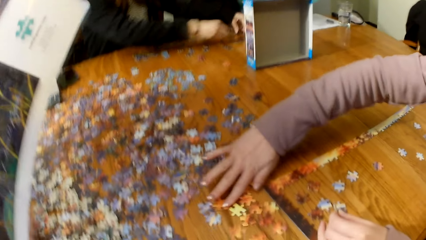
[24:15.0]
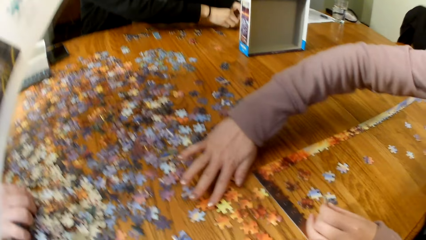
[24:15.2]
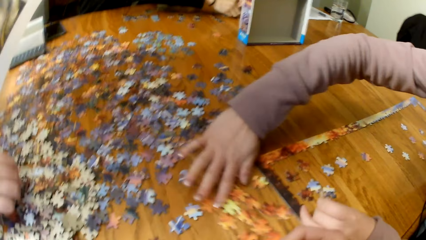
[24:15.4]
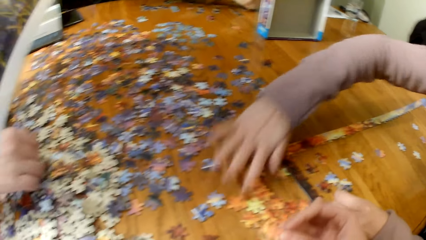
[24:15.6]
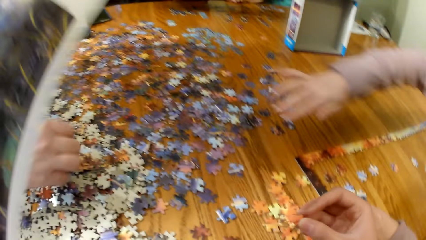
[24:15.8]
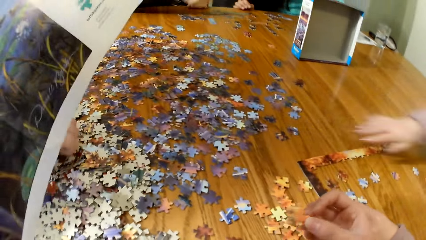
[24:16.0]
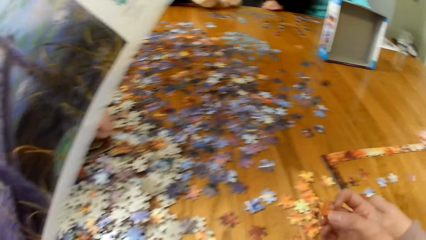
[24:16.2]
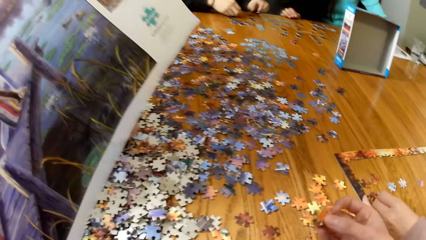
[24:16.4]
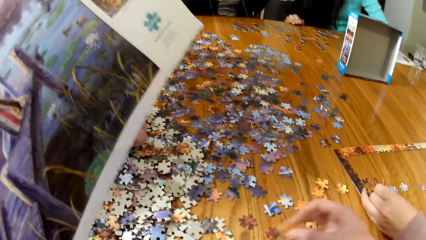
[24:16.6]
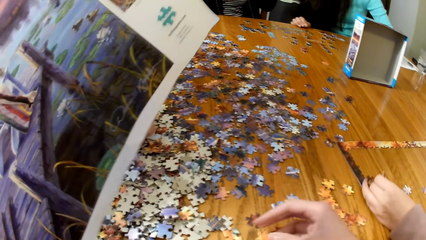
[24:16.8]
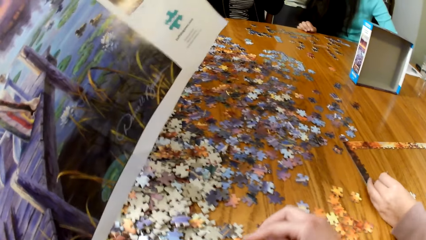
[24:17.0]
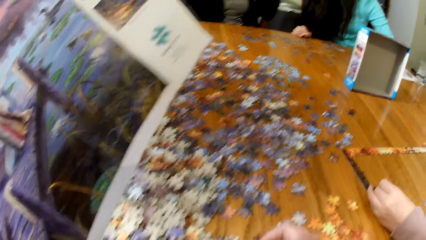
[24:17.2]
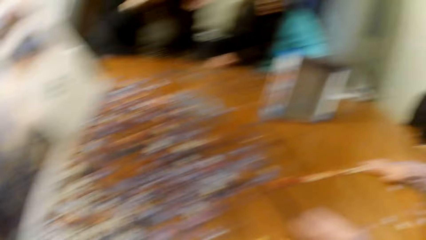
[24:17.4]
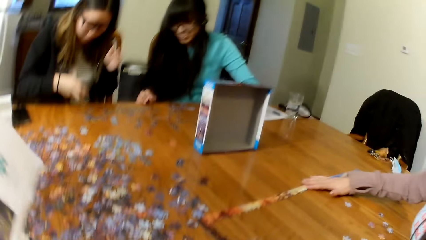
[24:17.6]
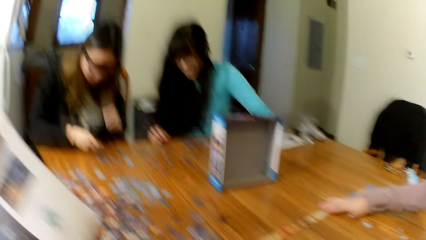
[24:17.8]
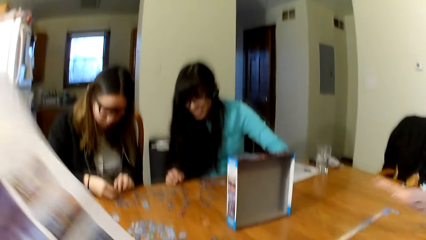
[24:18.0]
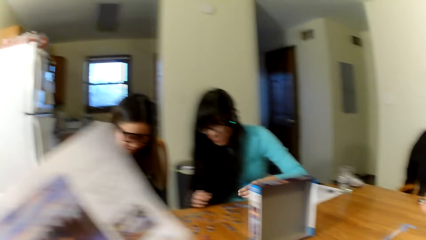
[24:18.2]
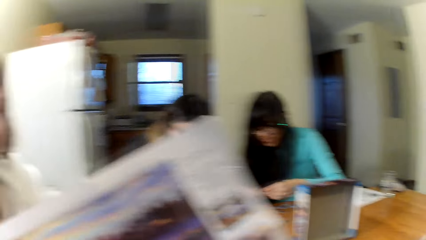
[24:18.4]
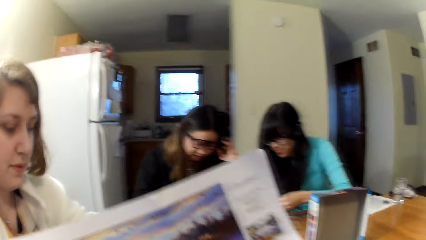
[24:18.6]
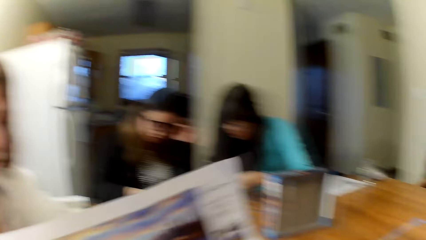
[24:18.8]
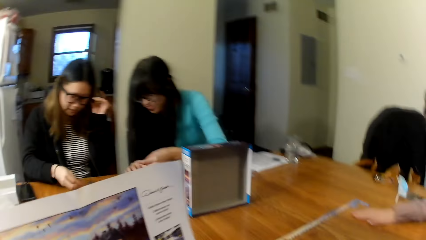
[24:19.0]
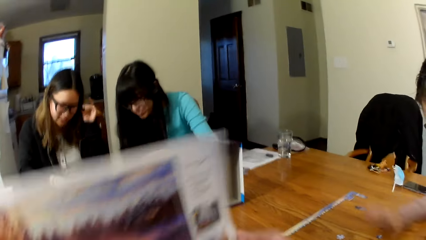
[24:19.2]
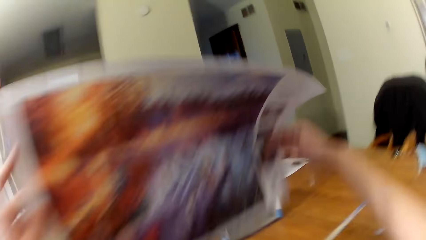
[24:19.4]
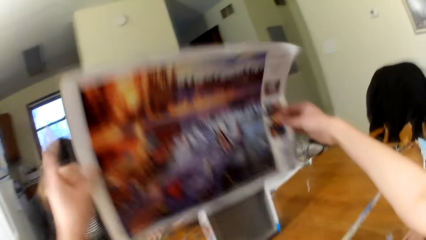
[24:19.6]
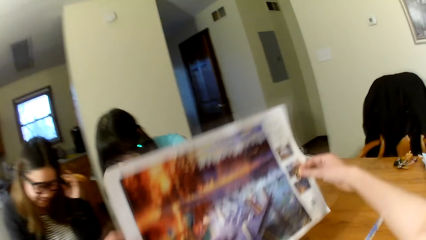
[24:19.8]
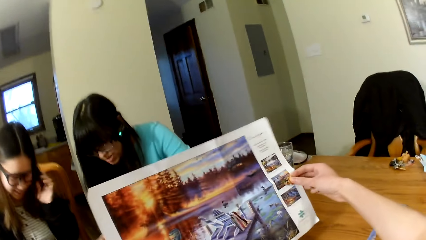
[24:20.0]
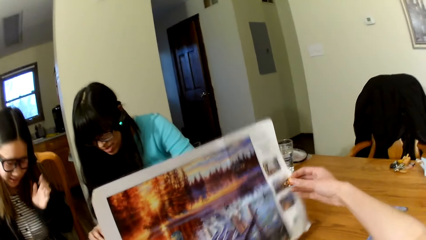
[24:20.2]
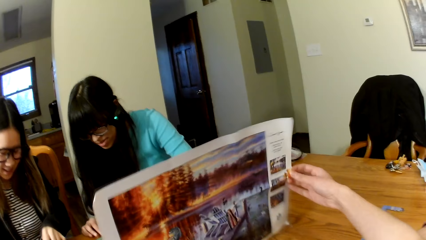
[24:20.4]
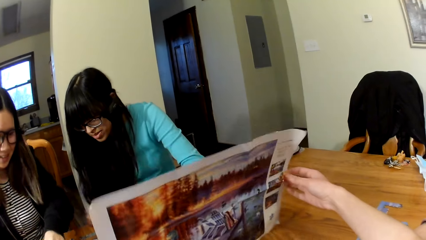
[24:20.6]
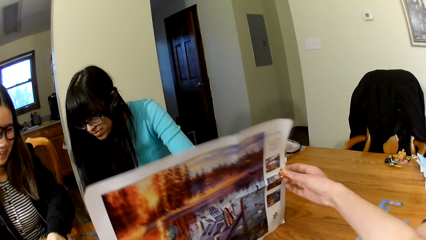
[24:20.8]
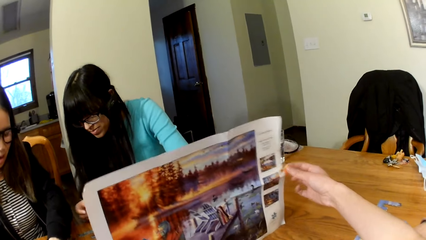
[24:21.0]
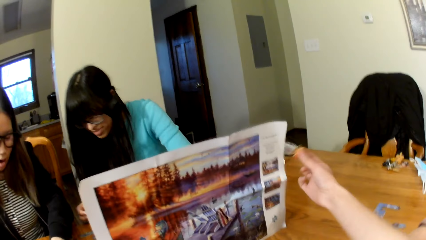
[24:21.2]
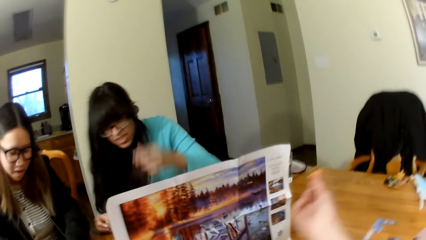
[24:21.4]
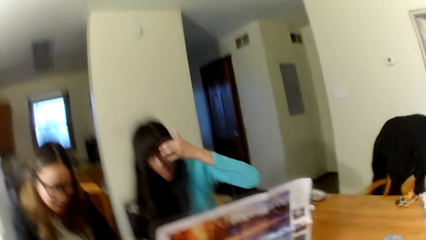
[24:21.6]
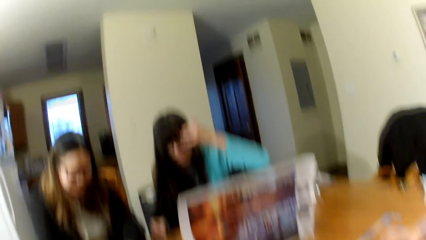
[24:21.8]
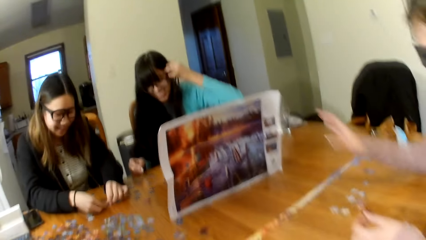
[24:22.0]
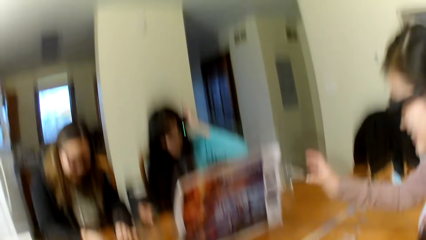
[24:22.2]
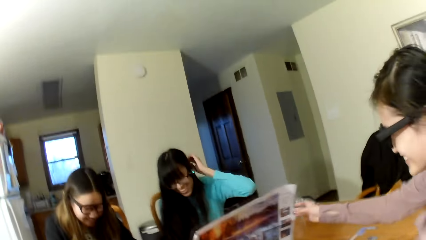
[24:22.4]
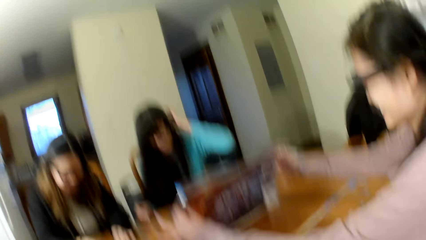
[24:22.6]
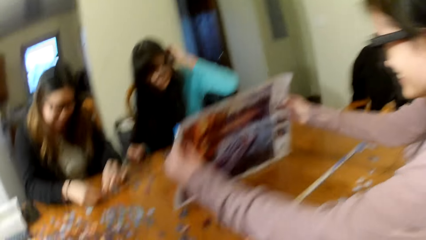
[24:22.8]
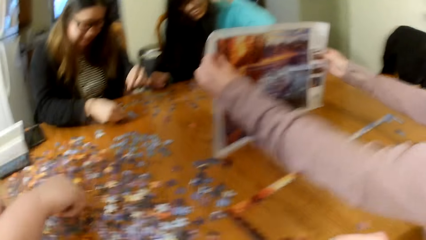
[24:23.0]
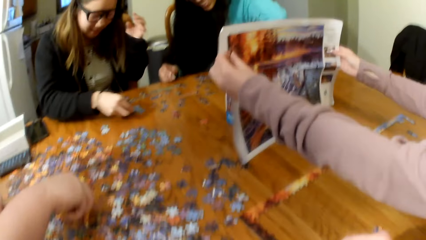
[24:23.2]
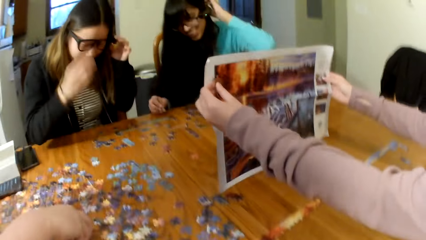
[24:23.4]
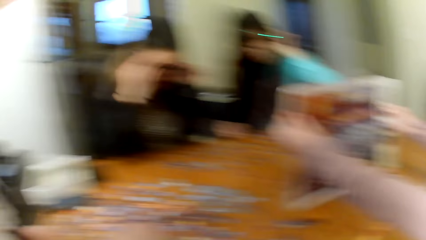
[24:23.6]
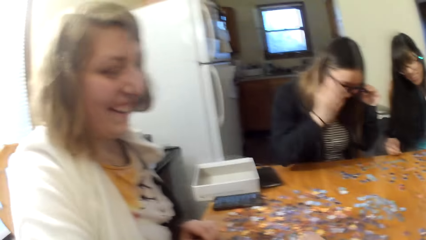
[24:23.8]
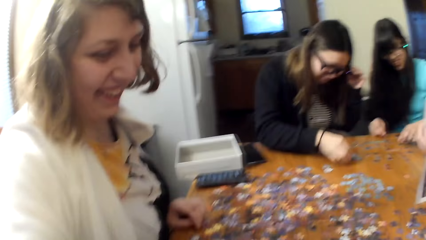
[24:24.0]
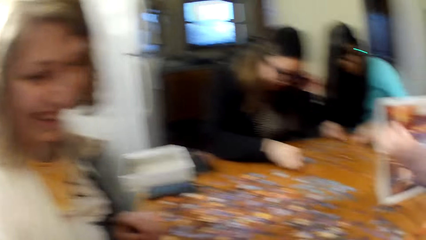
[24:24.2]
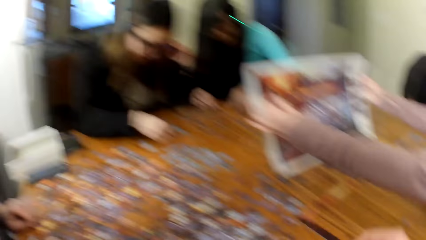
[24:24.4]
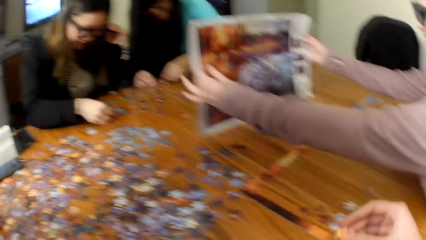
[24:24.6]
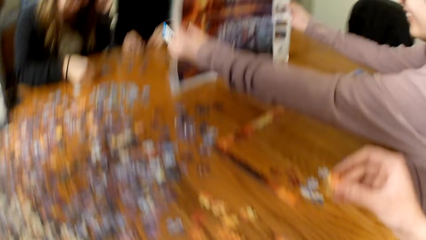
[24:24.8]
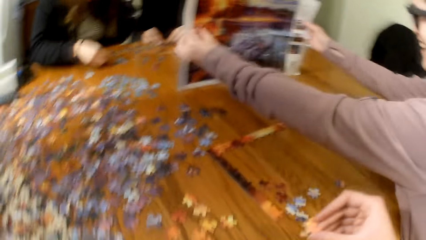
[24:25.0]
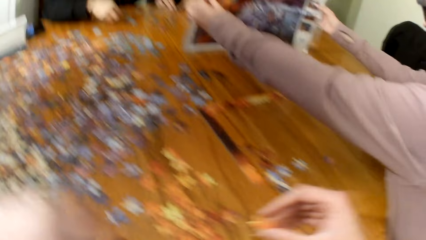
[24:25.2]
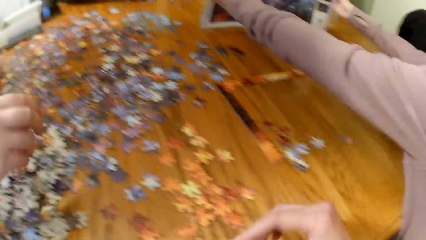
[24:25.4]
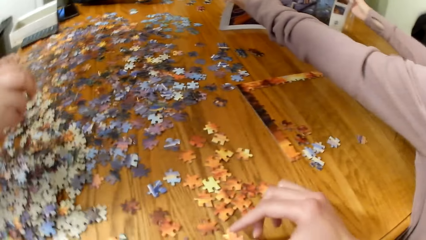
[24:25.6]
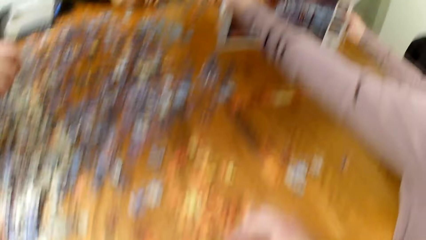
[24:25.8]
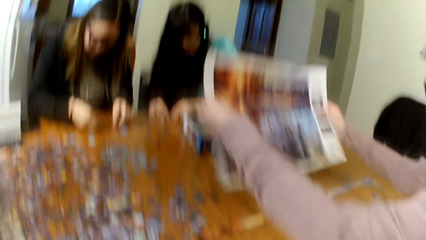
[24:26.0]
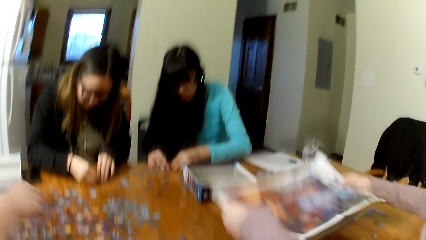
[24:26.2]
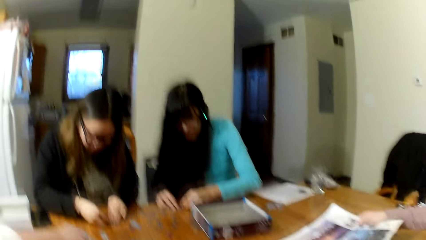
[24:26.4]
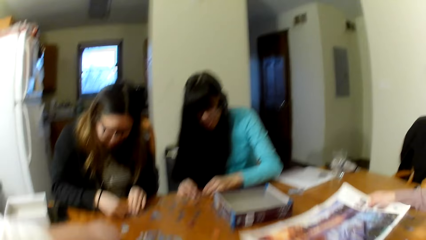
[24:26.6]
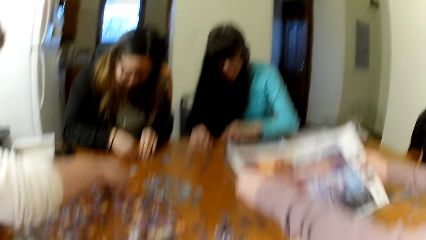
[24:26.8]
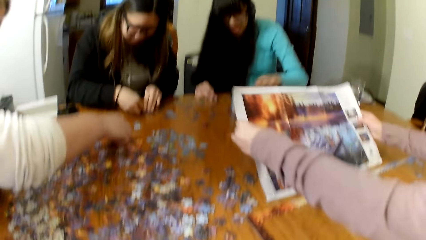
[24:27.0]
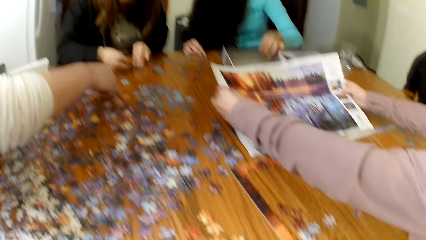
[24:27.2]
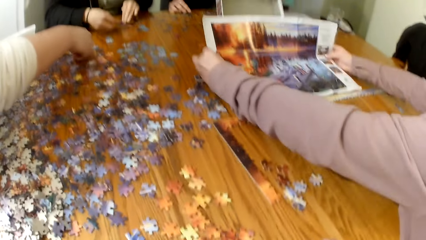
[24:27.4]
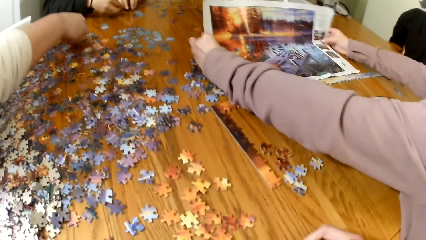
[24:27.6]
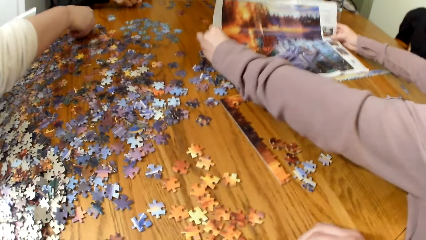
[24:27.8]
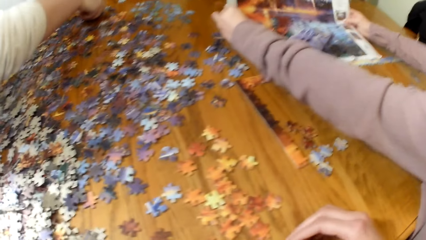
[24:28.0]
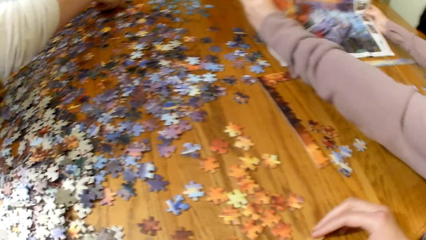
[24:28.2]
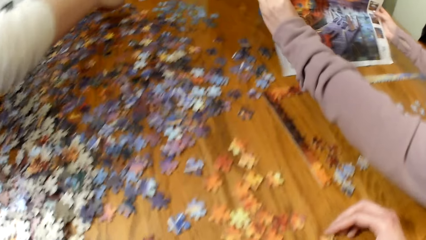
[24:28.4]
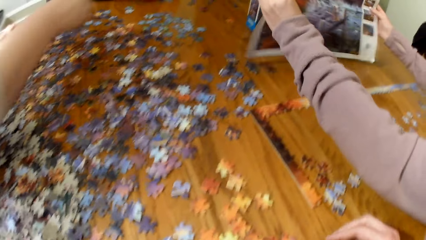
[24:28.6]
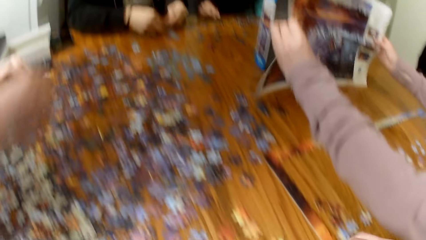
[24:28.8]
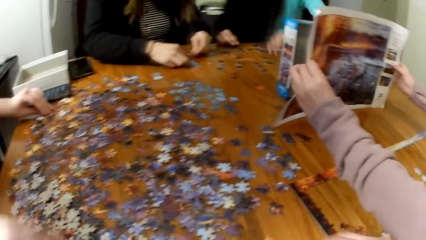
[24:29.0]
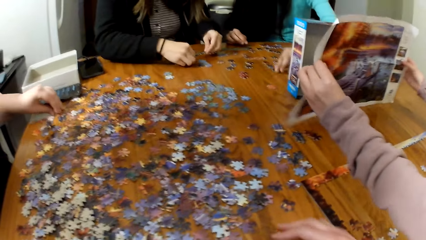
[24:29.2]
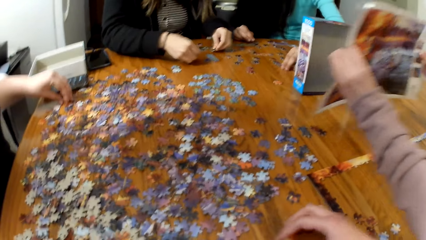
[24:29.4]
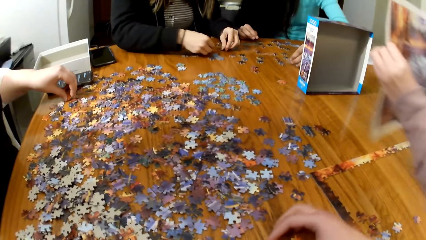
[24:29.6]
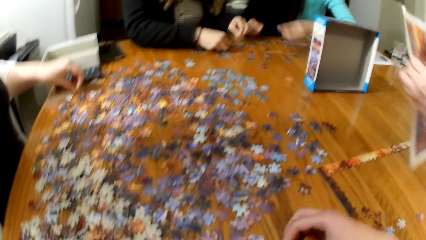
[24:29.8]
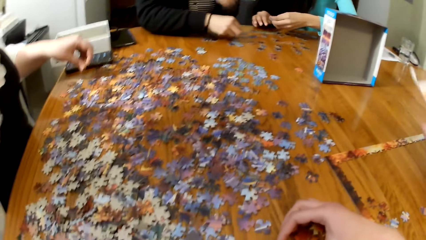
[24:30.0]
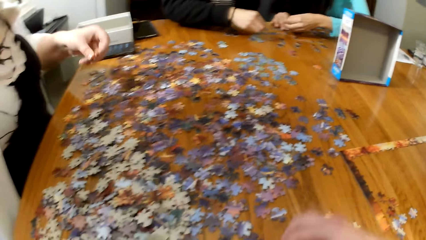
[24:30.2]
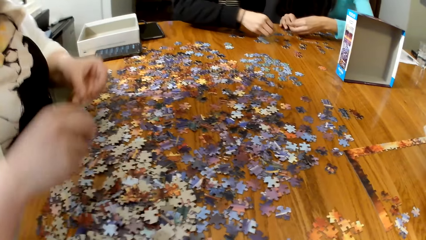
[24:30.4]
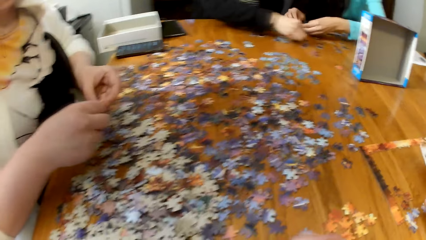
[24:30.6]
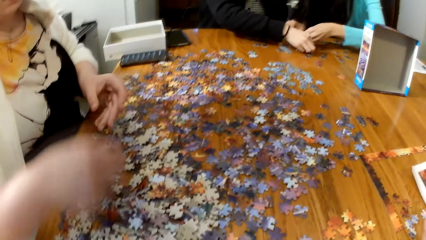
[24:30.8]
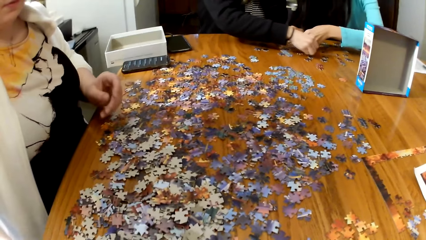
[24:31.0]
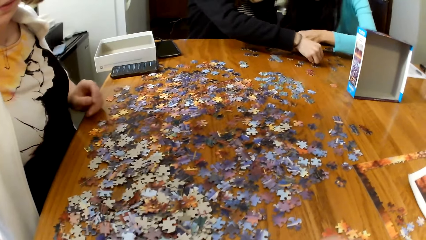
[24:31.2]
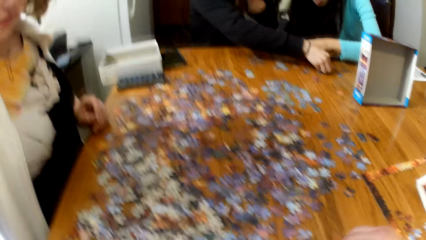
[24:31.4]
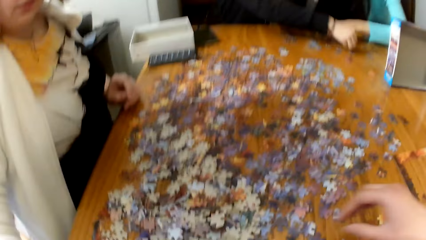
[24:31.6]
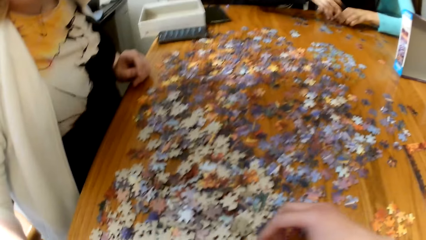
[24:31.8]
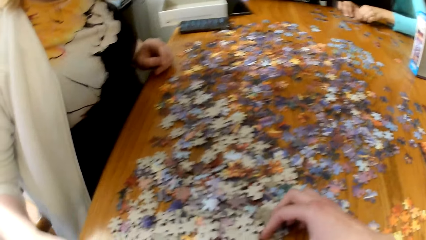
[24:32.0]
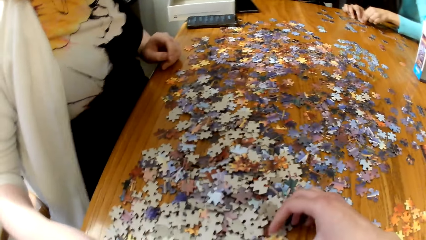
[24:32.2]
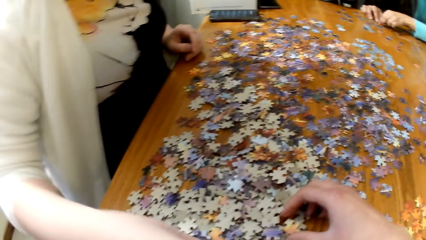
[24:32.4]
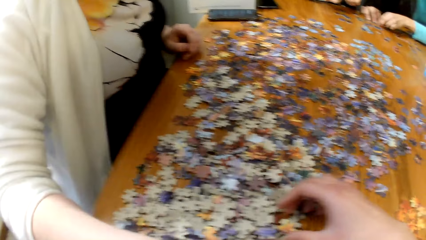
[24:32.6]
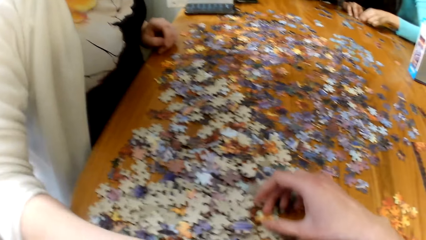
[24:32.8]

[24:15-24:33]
A lady pushes the pieces of the puzzle. The lady plays the puzzle. The camera wearer plays the jigsaw puzzle. Another woman plays the puzzle. The camera wearer lifts the puzzle paper. The first lady lifts the puzzle paper. The camera wearer holds the piece of the puzzle. They play the puzzle. Another lady arranges the puzzle pieces. Another lady arranges the puzzle pieces. Another lady places the puzzle pieces on the table.
